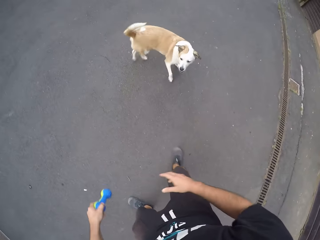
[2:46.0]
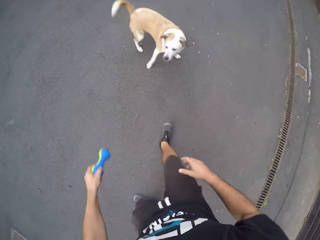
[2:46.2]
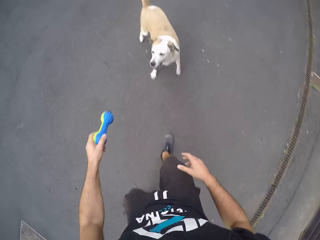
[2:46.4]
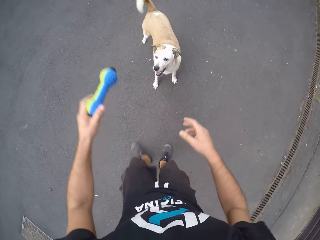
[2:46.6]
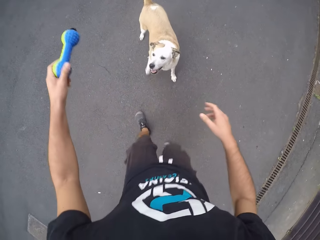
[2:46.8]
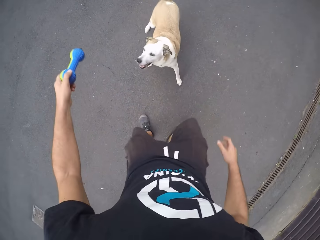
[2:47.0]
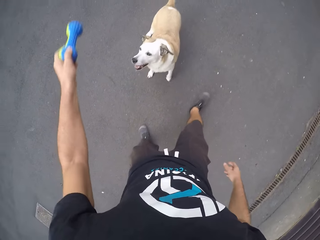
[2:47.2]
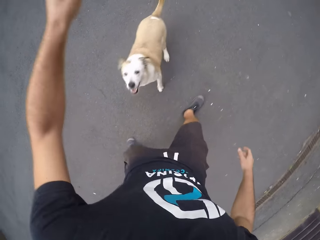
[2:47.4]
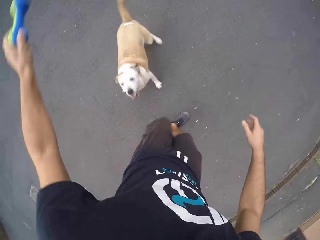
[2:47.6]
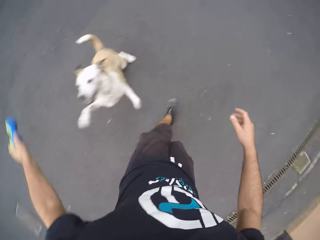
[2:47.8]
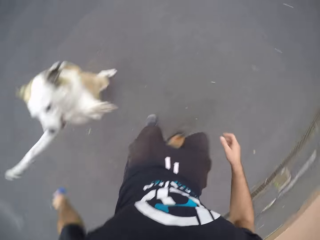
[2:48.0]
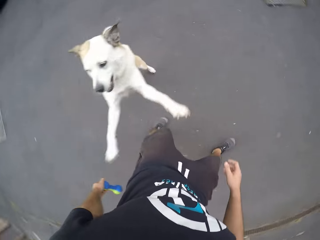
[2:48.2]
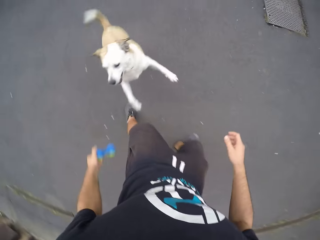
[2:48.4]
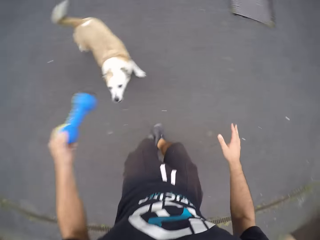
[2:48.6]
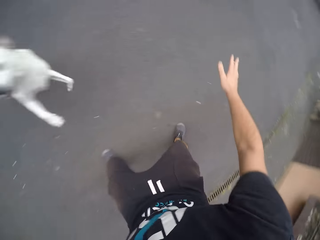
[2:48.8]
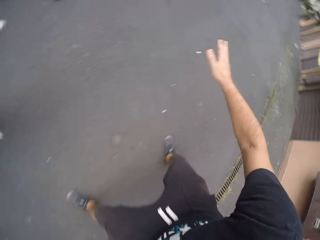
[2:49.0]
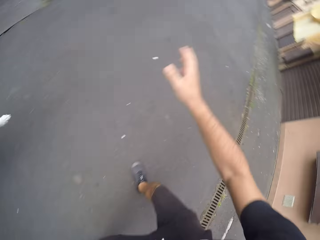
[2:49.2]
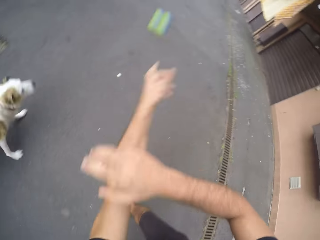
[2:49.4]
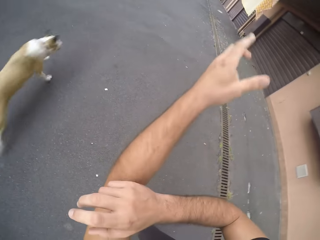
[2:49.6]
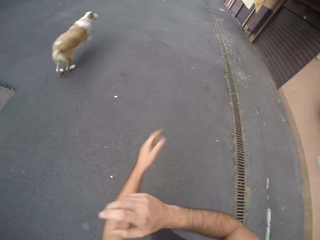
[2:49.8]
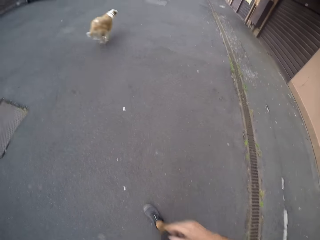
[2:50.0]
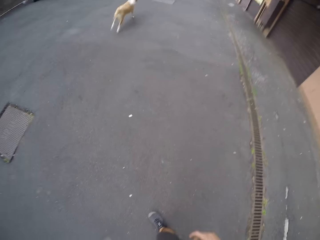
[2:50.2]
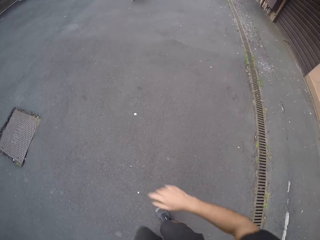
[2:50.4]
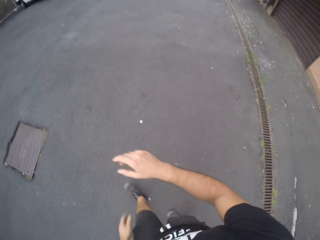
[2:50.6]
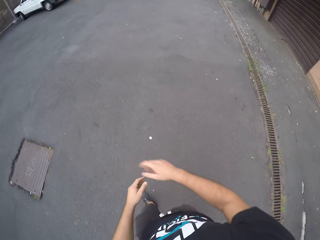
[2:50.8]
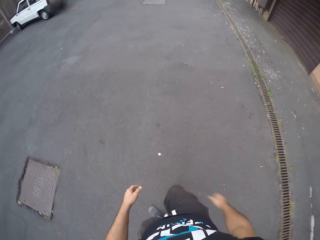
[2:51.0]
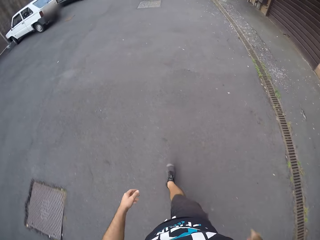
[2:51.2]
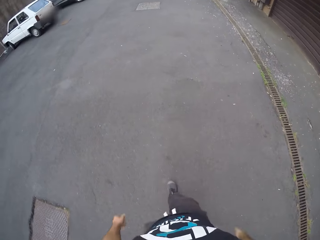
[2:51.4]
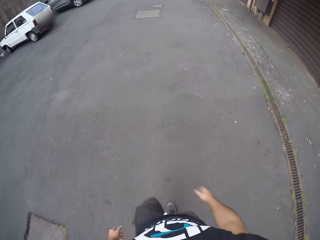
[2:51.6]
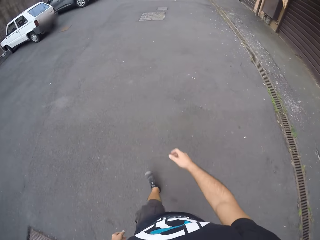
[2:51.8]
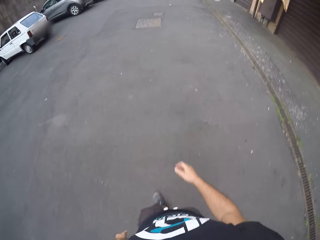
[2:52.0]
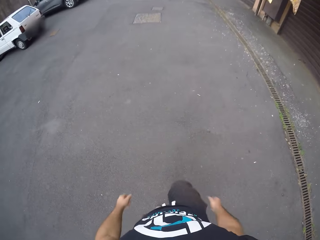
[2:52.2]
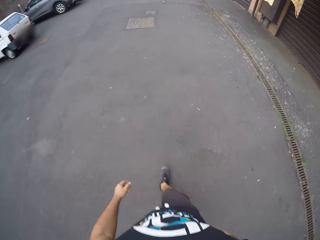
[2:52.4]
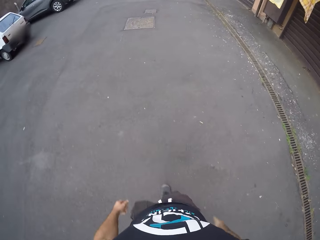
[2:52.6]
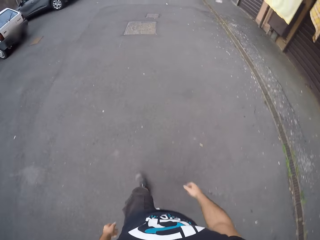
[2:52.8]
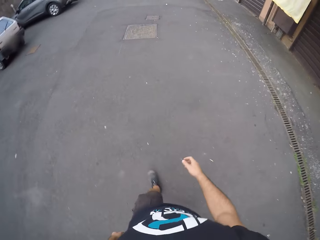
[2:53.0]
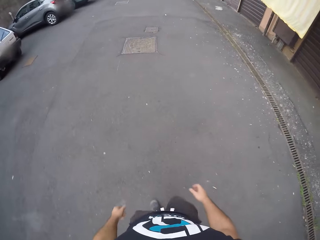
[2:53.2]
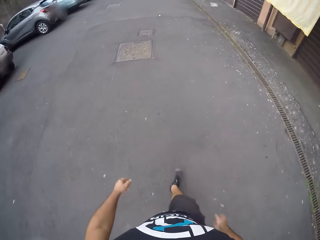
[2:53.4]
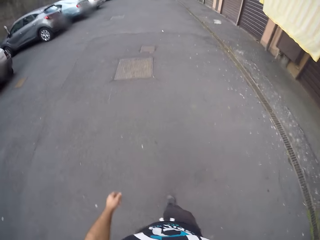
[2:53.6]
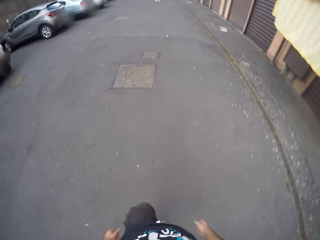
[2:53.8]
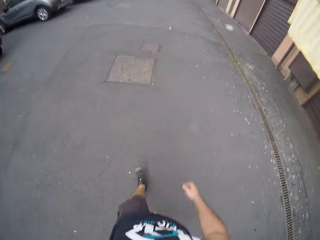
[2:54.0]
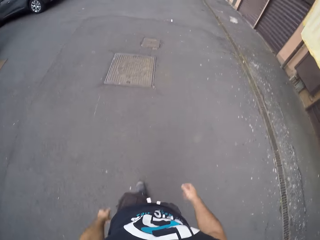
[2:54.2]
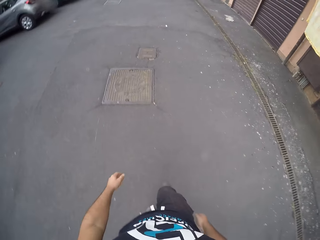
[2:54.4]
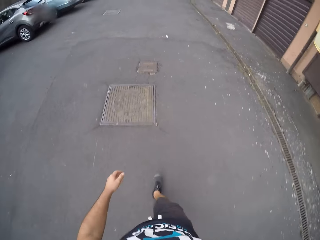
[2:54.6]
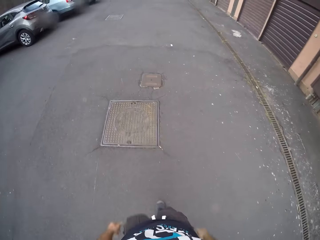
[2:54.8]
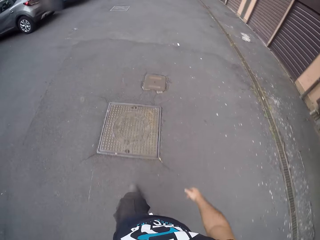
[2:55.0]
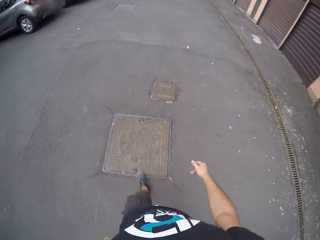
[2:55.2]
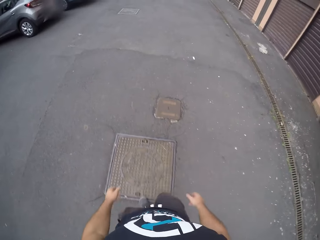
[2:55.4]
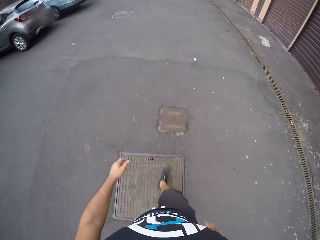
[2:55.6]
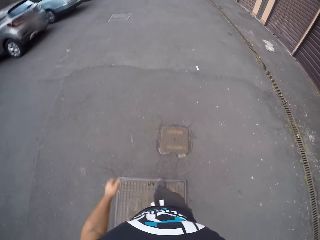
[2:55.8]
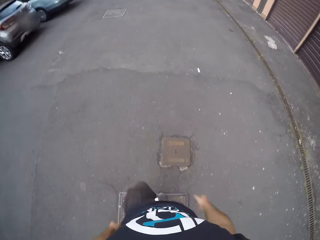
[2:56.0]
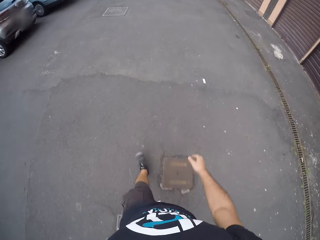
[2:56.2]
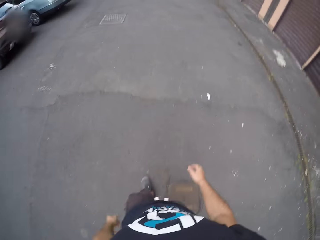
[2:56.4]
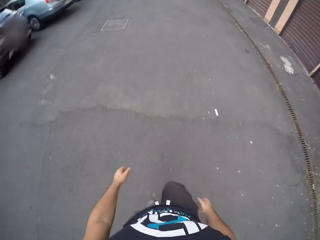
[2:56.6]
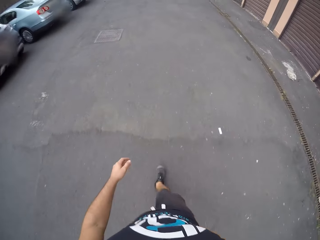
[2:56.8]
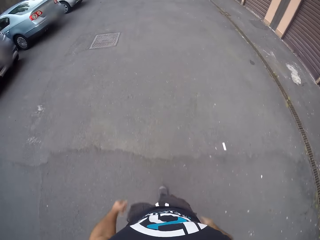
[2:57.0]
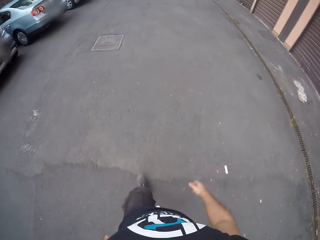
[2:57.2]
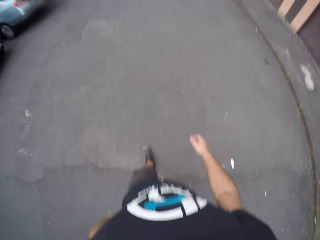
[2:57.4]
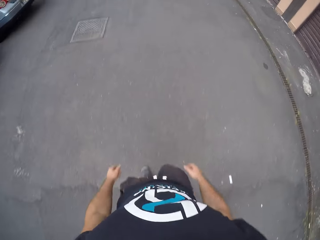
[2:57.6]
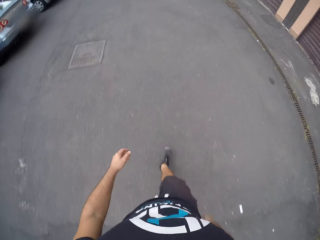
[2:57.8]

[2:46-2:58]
The camera wearer switches the toy to his left hand. He plays with the dog. The dog jumps. The camera wearer throws the toy on the floor. The dog runs on the road. The camera wearer walks around.

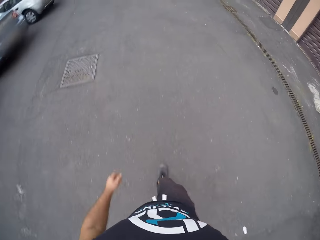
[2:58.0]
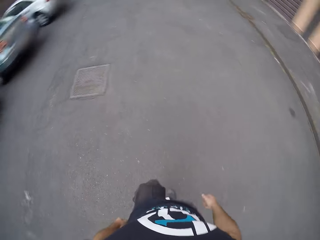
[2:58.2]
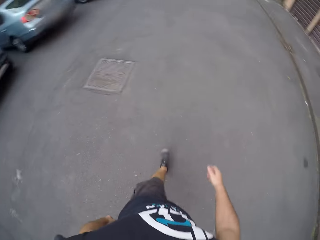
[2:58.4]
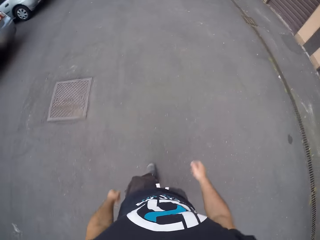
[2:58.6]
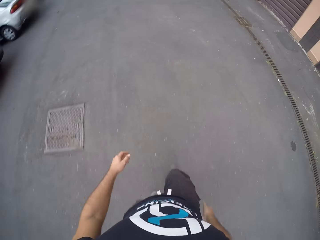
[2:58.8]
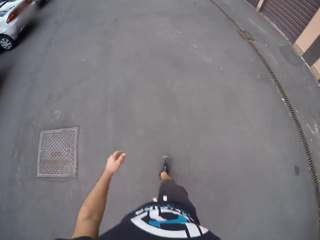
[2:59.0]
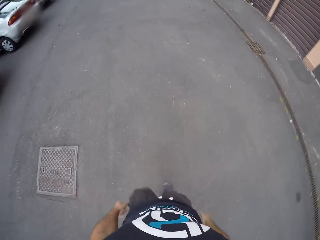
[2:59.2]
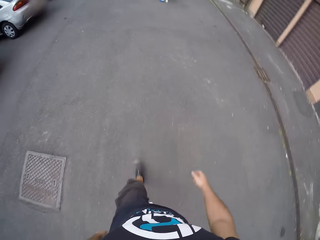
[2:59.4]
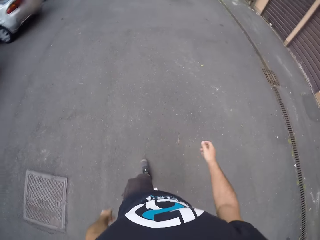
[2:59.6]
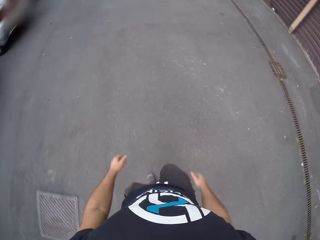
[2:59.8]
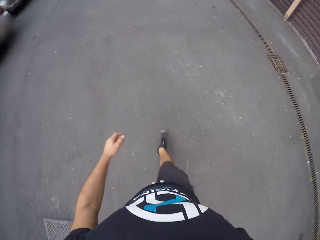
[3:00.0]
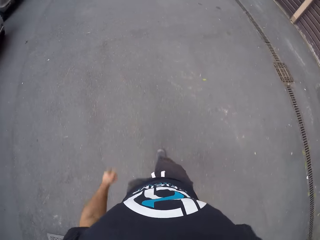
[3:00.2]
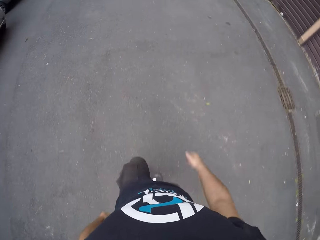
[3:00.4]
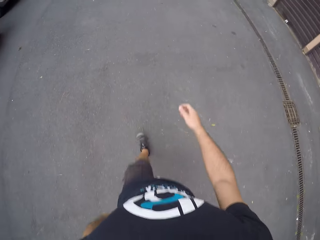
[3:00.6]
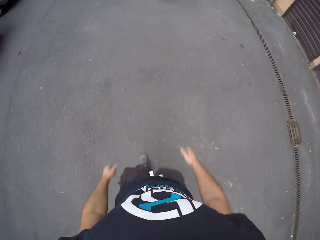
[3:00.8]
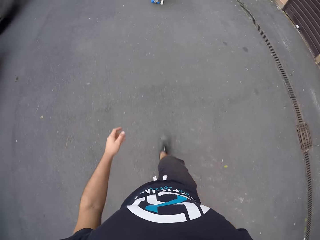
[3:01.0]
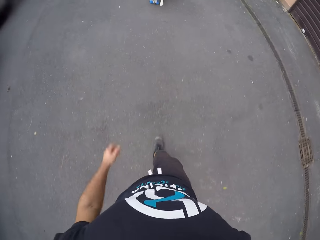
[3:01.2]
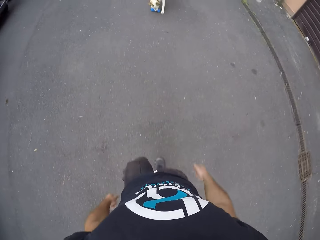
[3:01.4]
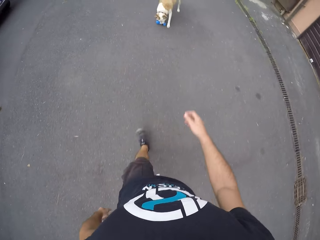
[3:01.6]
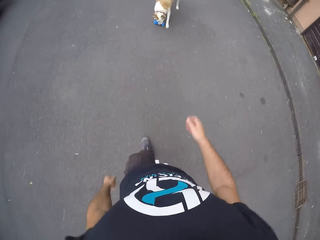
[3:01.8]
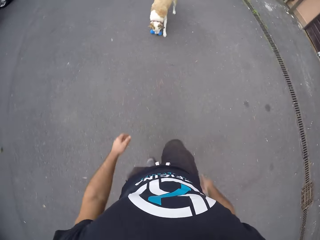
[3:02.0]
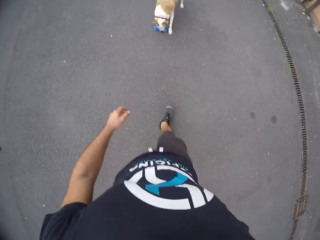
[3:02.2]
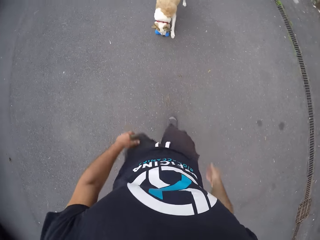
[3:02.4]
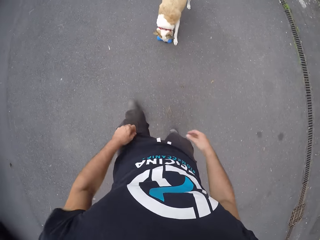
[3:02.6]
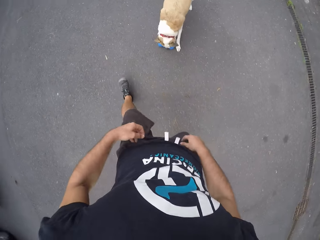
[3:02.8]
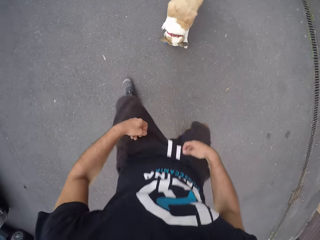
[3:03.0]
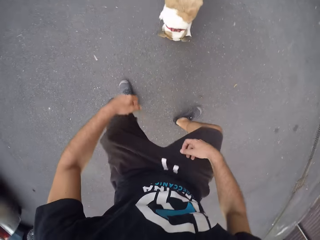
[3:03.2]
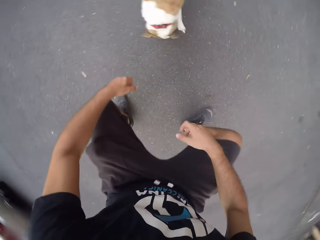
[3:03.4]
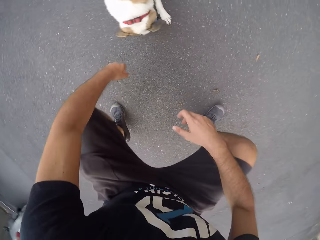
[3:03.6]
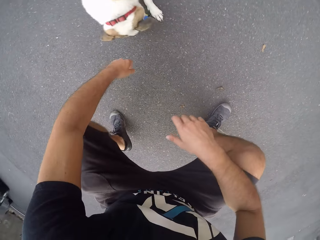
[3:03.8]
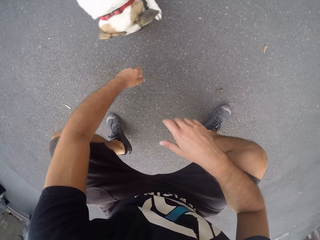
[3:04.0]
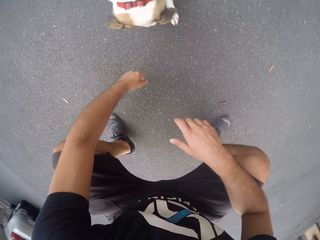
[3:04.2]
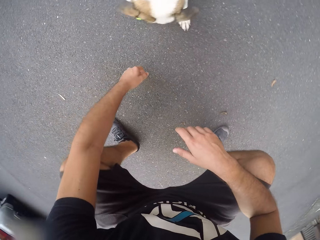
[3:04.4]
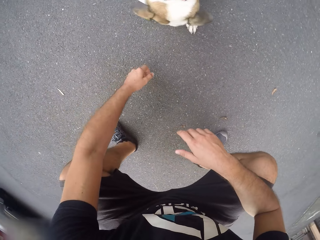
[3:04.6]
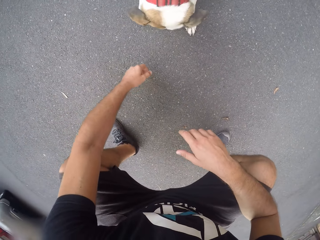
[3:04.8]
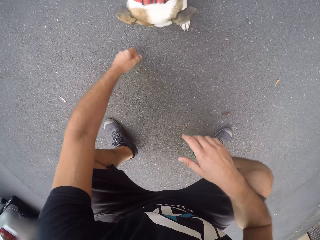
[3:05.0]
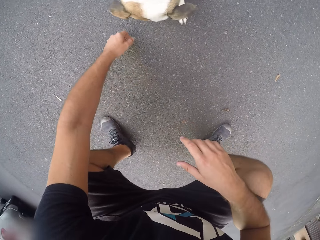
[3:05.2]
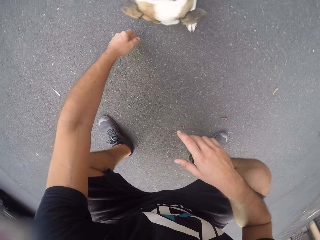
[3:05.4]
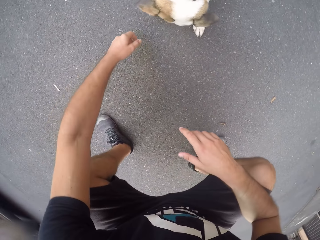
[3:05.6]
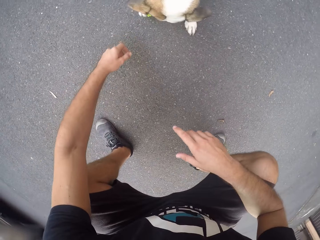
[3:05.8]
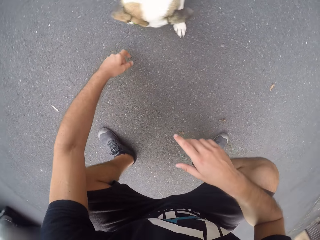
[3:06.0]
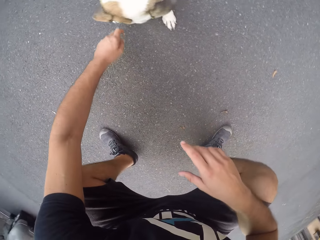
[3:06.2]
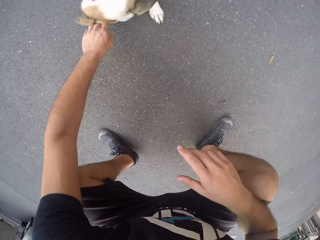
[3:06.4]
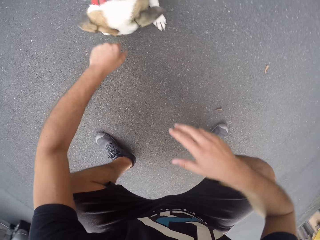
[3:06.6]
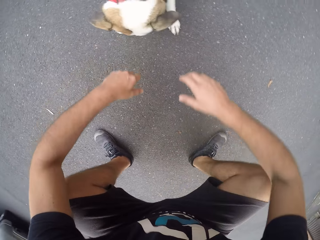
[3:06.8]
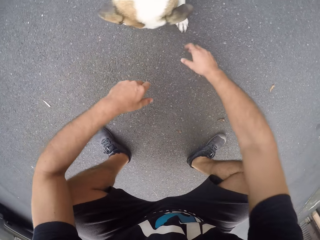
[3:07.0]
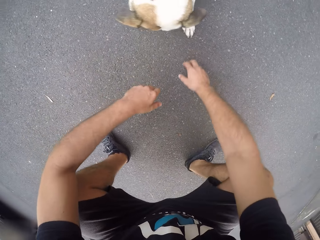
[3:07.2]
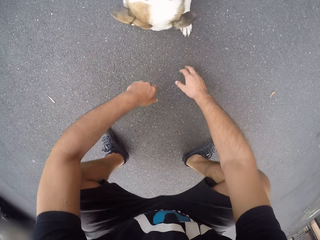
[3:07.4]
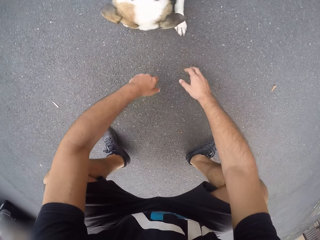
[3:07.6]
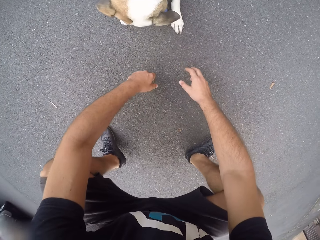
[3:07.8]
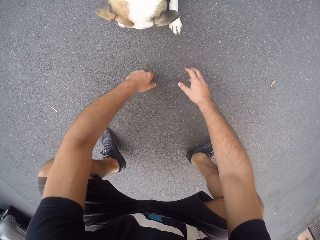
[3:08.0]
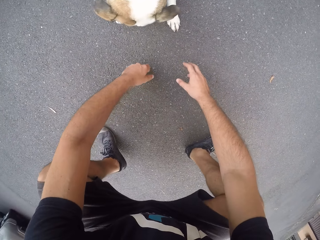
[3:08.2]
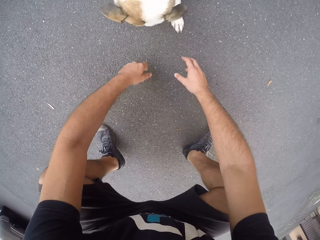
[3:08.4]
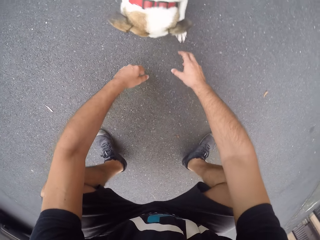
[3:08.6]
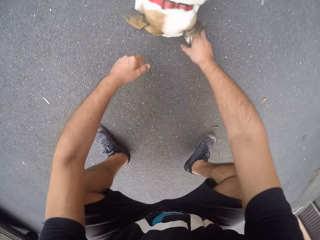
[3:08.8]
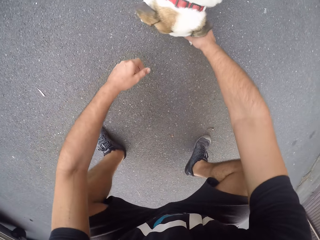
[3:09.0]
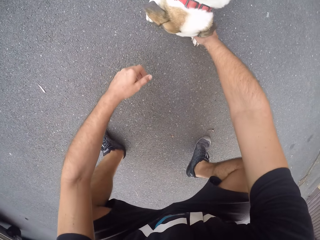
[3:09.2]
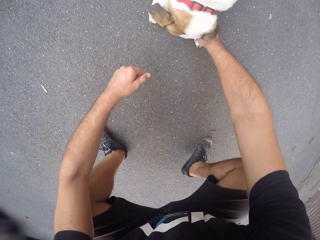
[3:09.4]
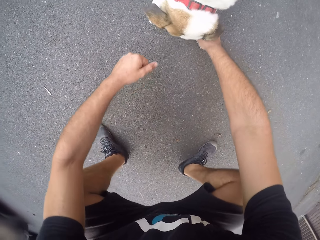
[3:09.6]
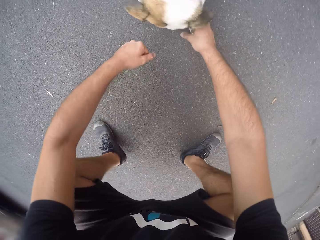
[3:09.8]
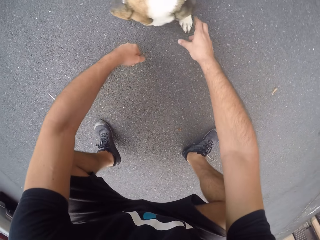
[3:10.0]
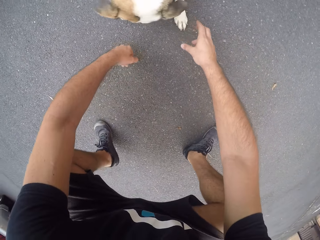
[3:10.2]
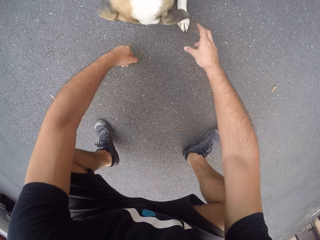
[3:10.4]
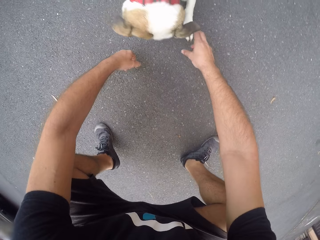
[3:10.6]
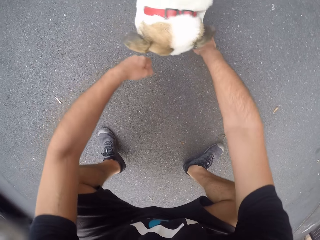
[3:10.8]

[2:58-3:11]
The dog holds the toy with its mouth. The camera wearer squats down. They swing around.
